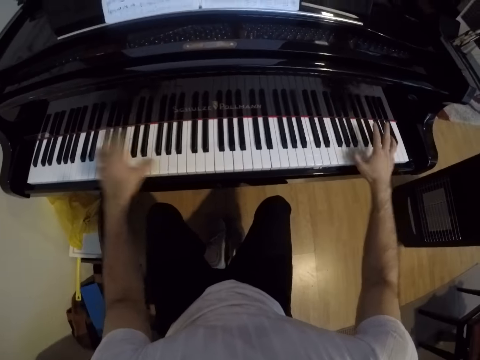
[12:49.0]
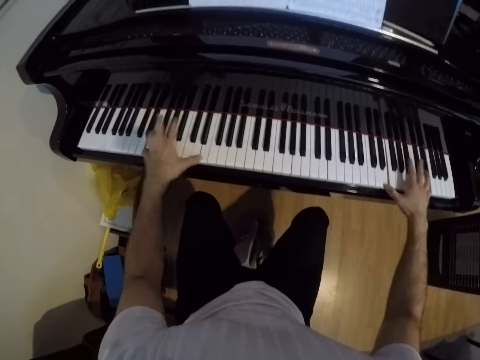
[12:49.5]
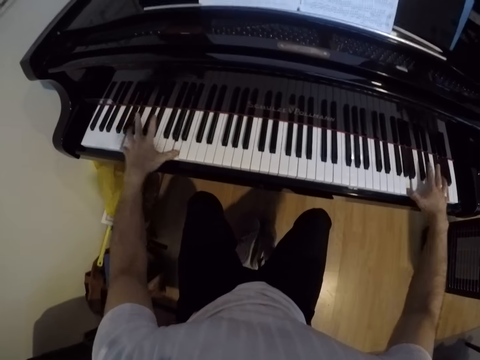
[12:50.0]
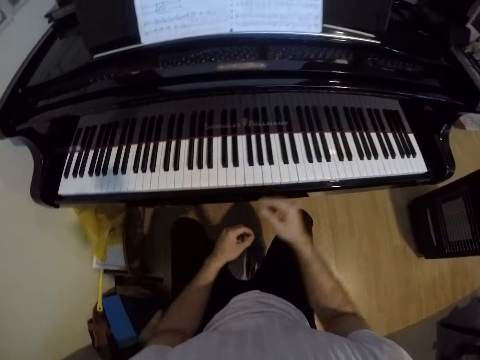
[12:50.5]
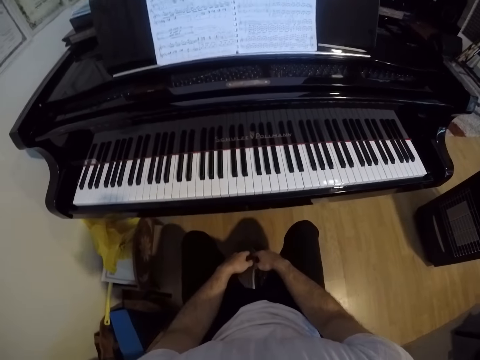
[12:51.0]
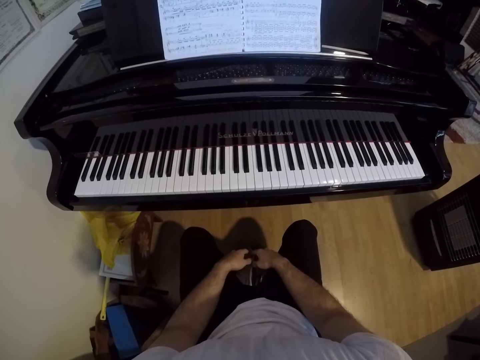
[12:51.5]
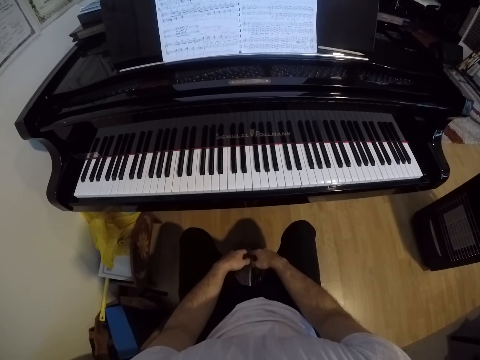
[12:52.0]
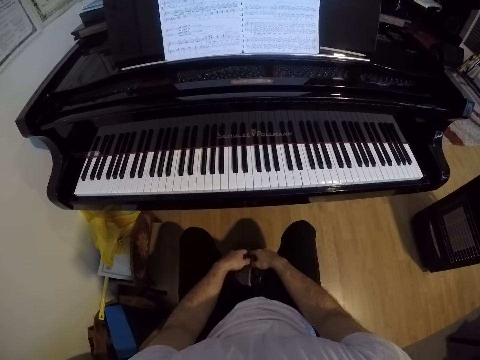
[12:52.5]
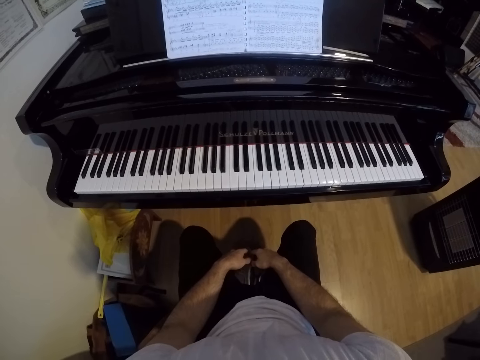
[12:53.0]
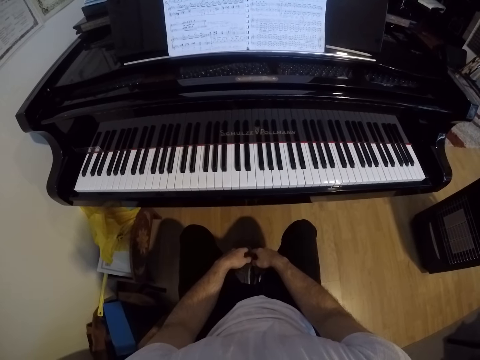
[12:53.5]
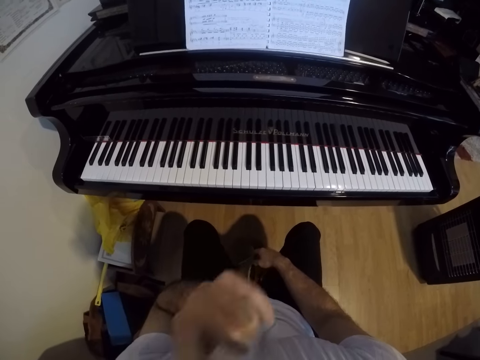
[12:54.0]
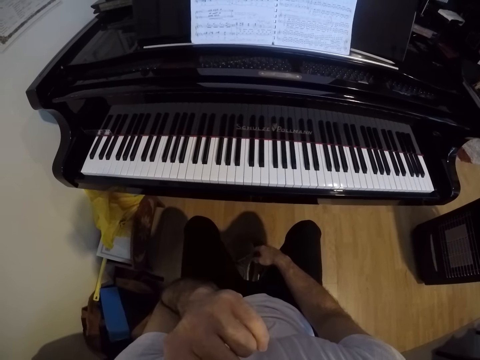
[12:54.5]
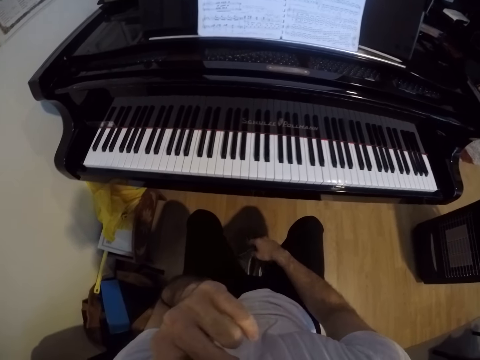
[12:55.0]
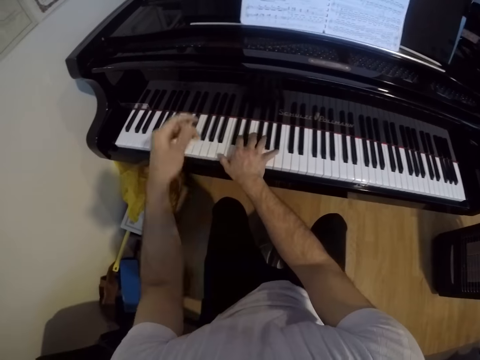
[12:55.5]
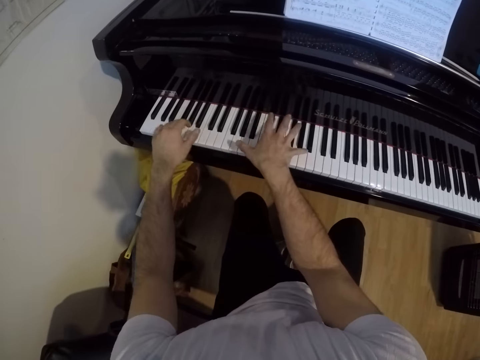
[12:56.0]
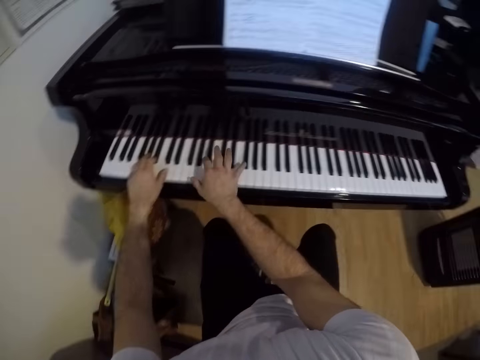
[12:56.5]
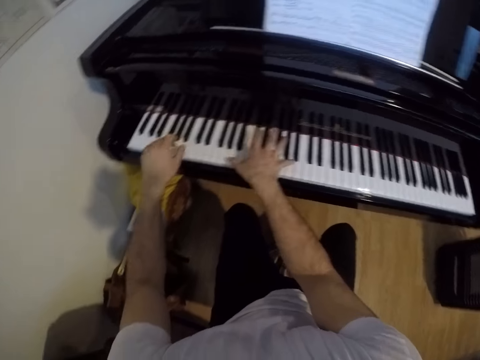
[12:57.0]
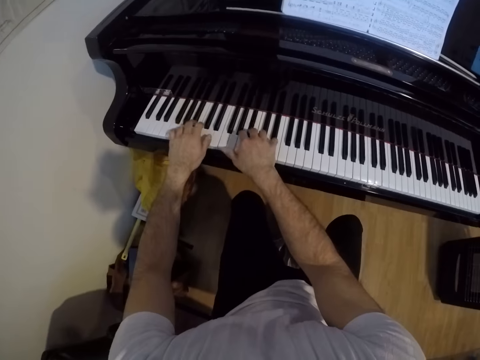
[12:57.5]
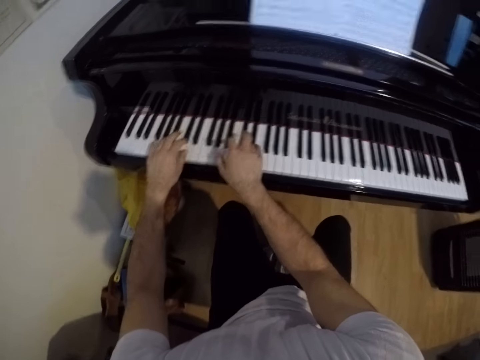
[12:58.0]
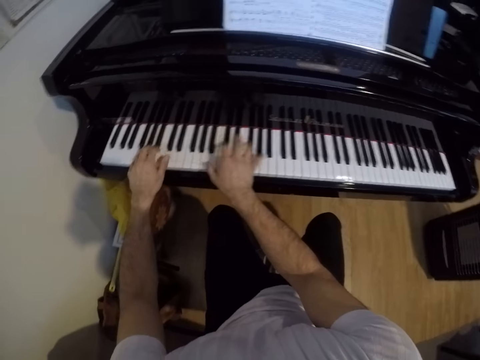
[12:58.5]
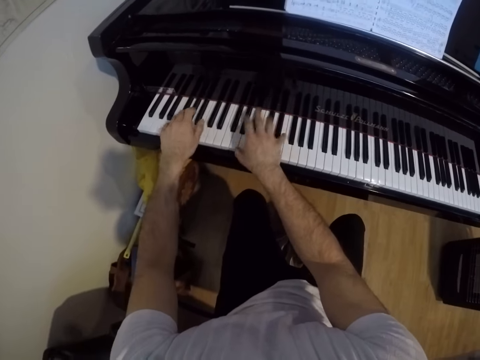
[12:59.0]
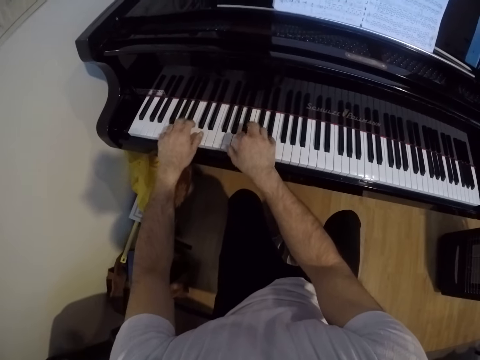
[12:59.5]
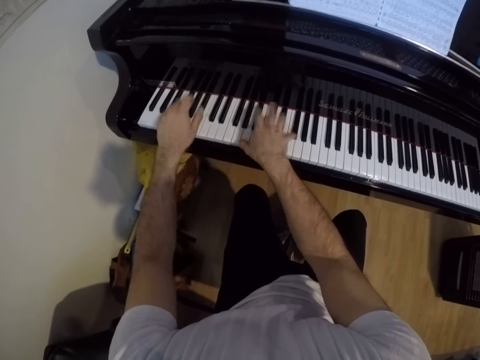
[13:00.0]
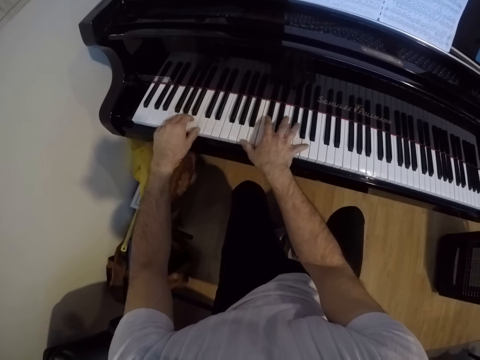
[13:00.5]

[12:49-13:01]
The camera wearer removes both hands from the piano. He leans the right hand on the leg and leans the left hand on the leg. He stares at the piano. He touches his nose with his left hand. He plays the piano with both hands.

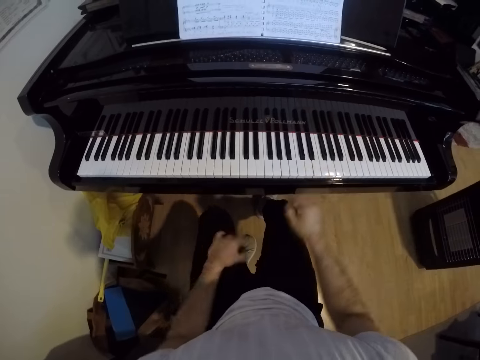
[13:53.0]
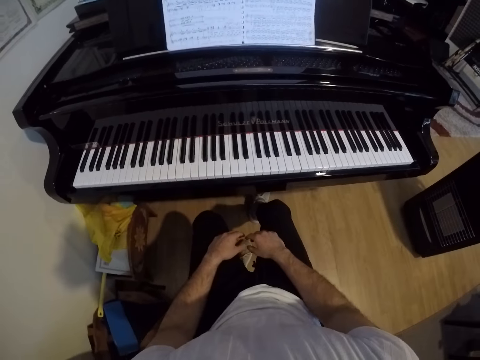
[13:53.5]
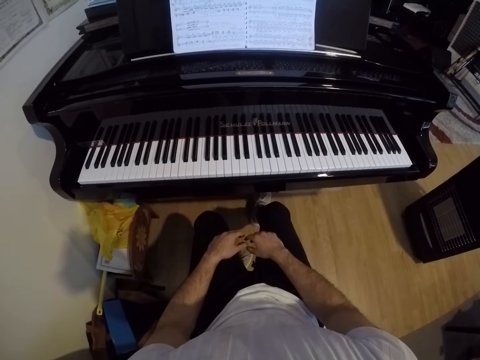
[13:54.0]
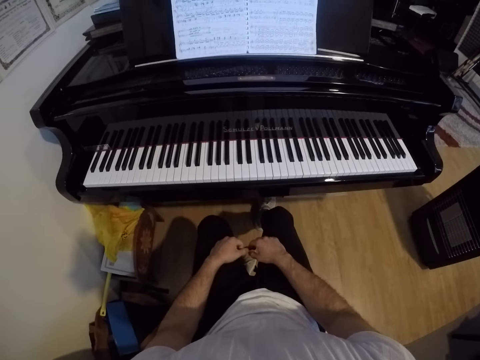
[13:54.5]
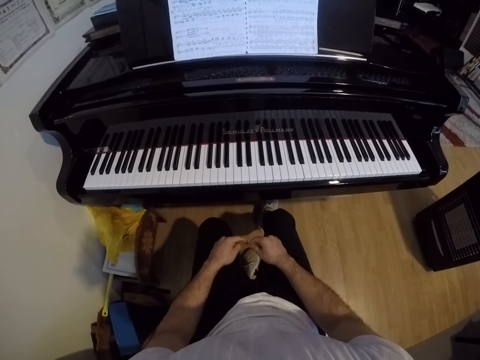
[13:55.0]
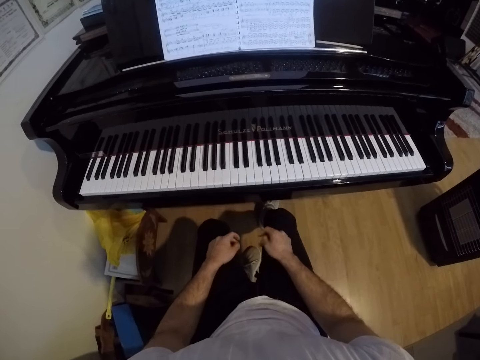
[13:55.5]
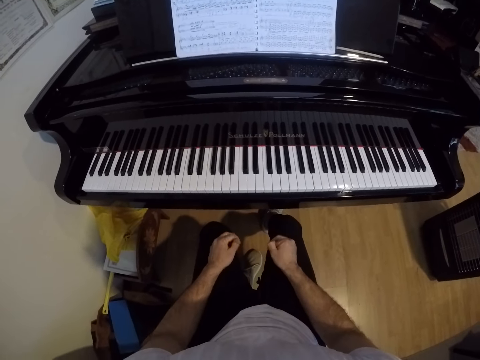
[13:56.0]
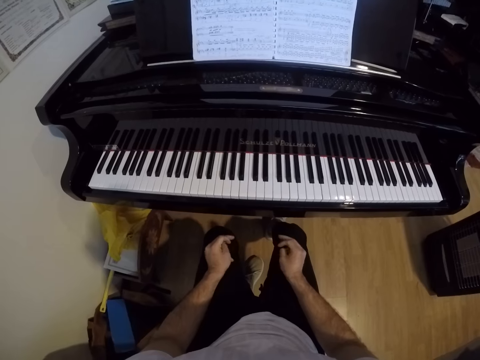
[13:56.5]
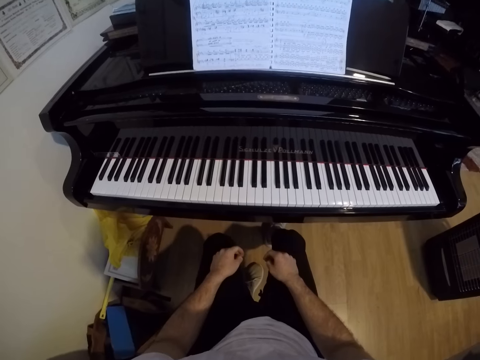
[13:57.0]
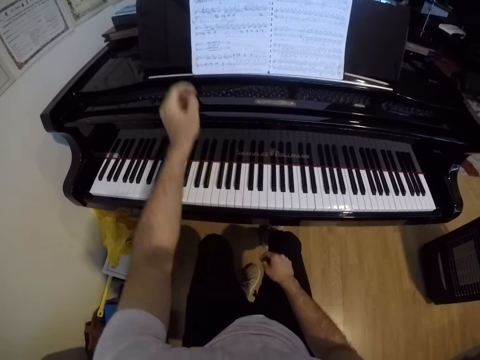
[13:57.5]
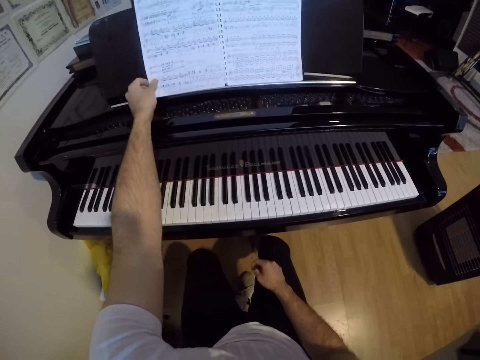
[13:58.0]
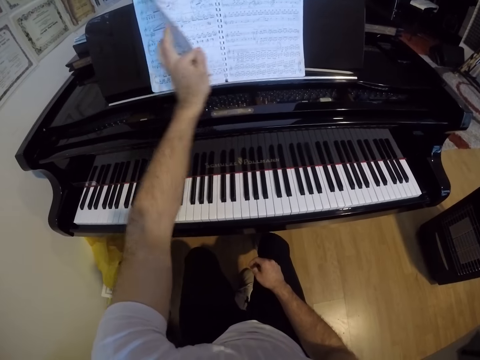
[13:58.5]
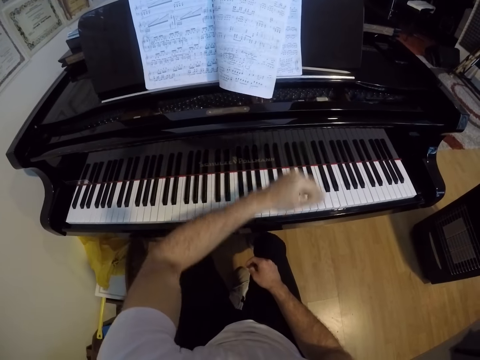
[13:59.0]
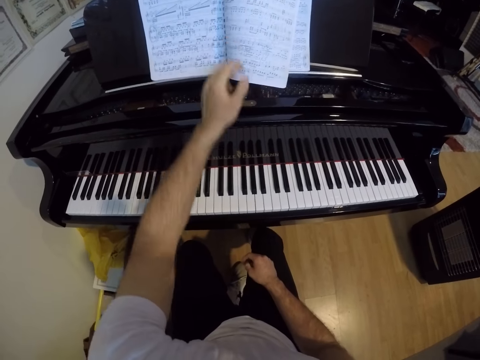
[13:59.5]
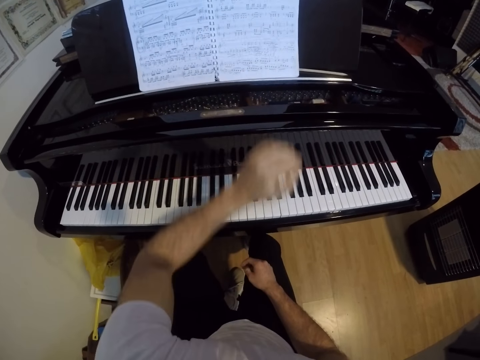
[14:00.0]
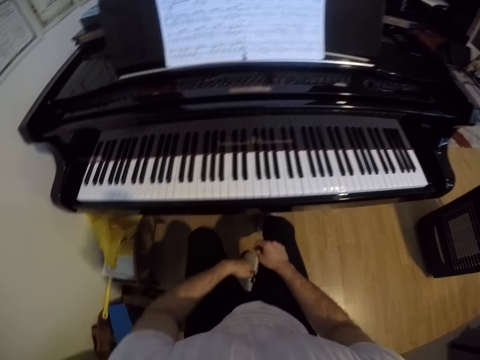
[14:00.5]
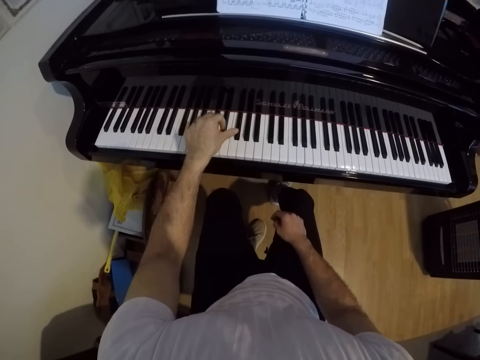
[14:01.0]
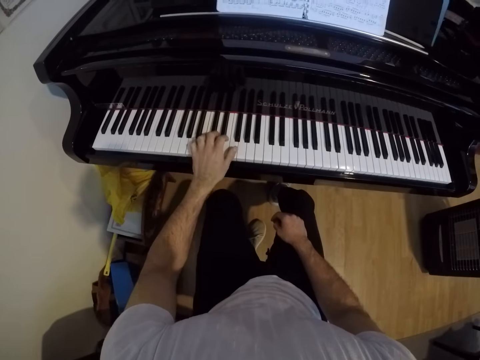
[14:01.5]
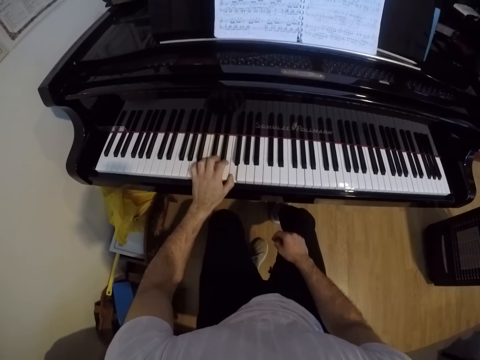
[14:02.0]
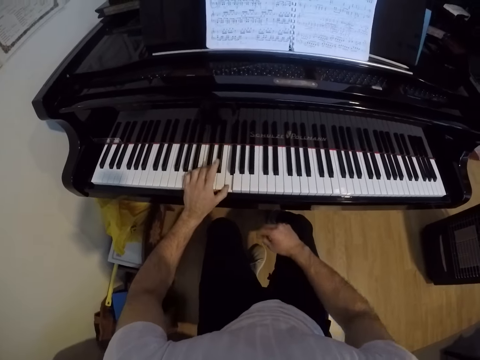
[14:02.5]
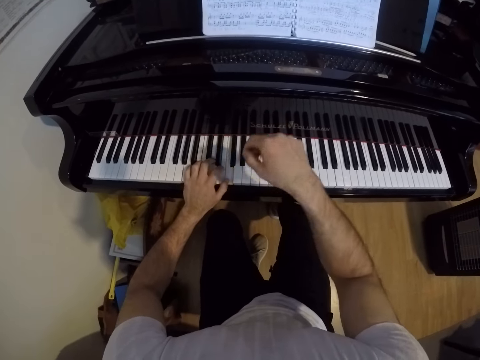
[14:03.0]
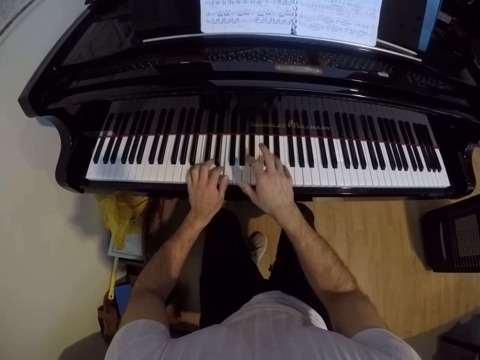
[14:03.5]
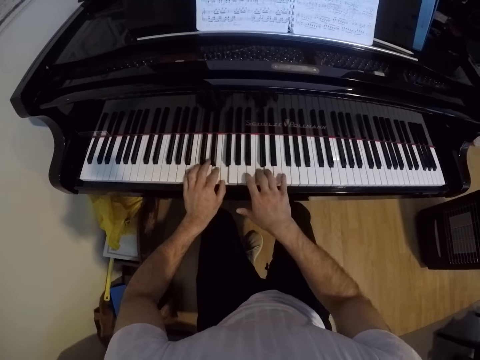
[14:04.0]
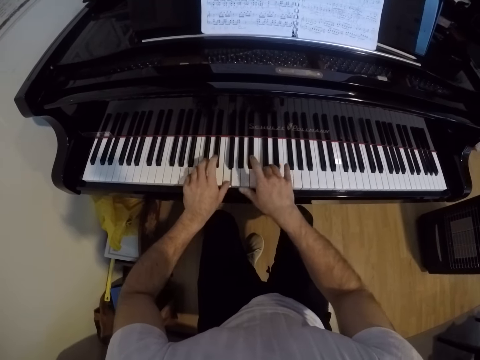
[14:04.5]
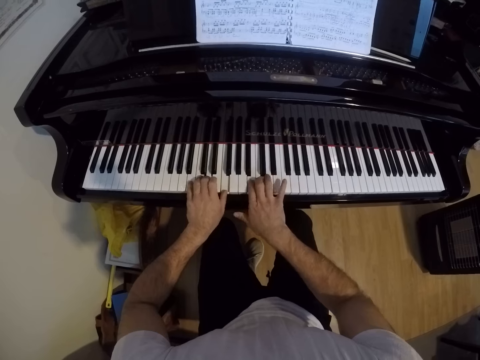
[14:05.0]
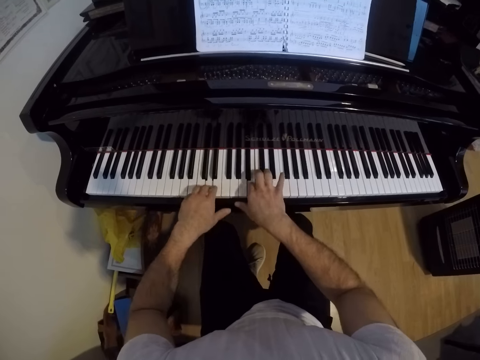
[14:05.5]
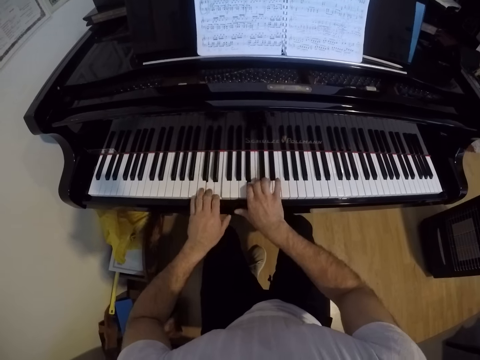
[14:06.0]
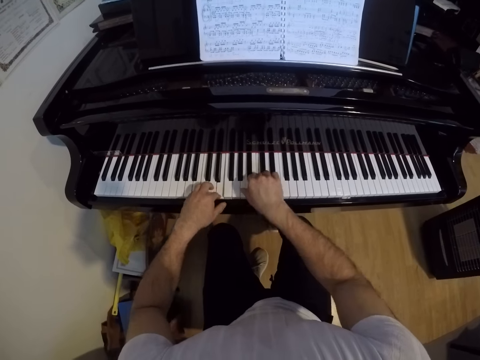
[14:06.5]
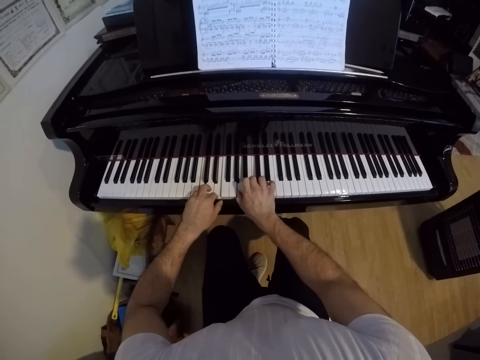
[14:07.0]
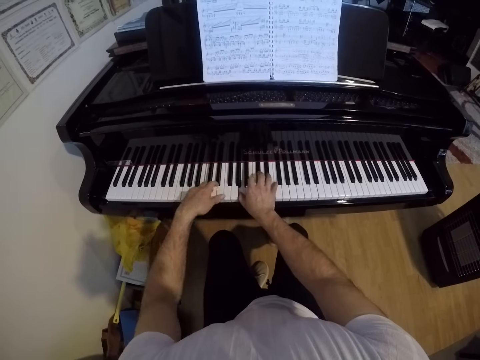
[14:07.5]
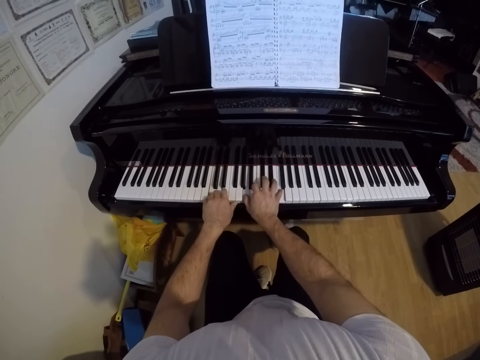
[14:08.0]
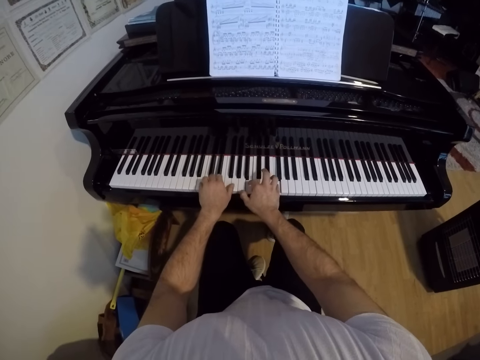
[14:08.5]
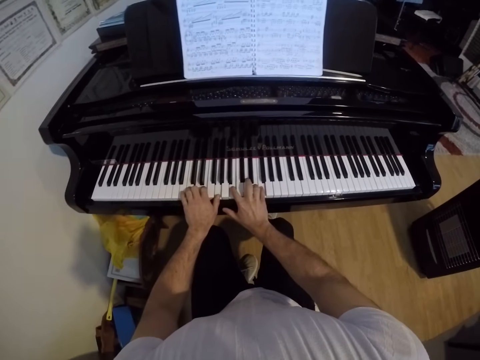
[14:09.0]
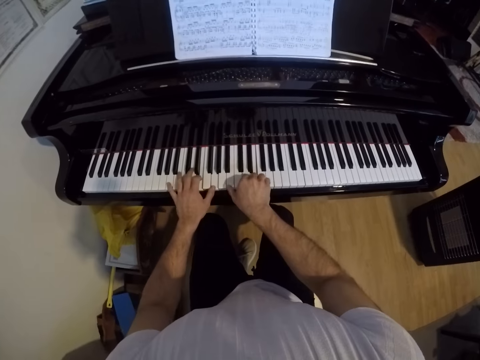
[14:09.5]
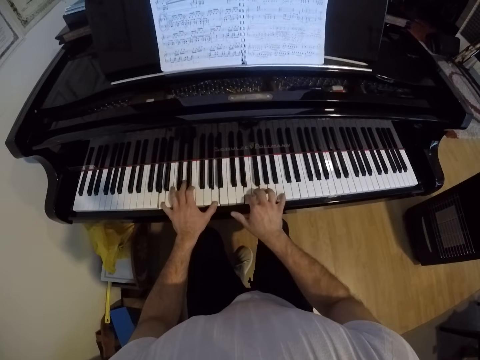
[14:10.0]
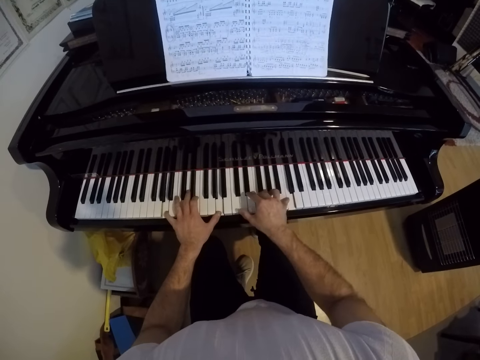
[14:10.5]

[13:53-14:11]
The camera wearer puts his hands on his lap. He flips a page of a music book with his left hand. He opens the book. He plays the piano with his left hand. He plays the piano with both hands.
